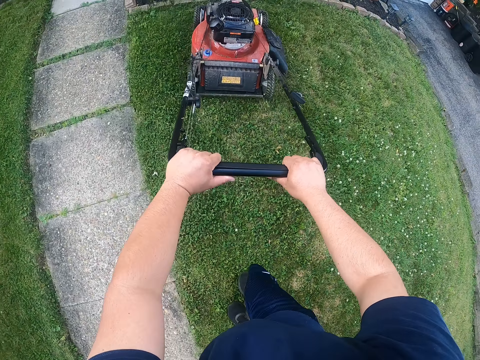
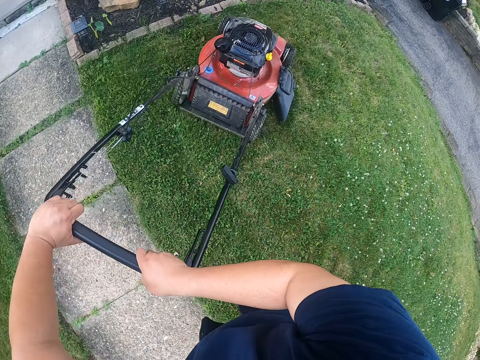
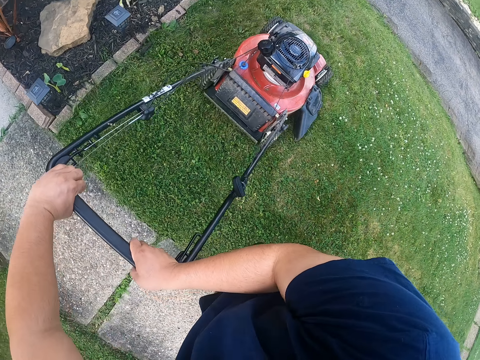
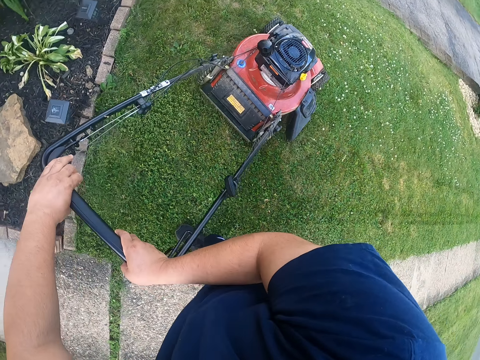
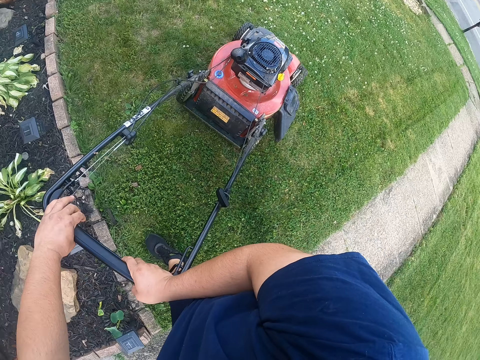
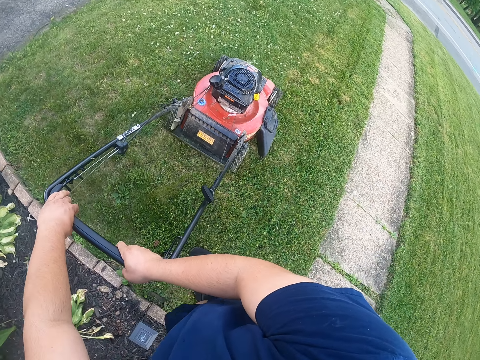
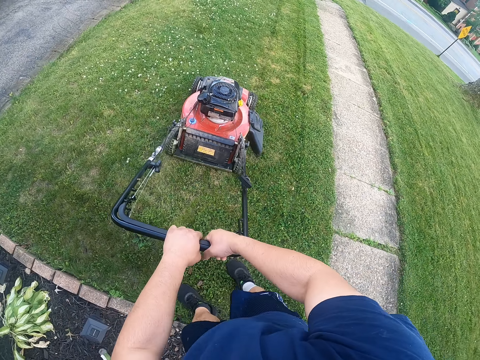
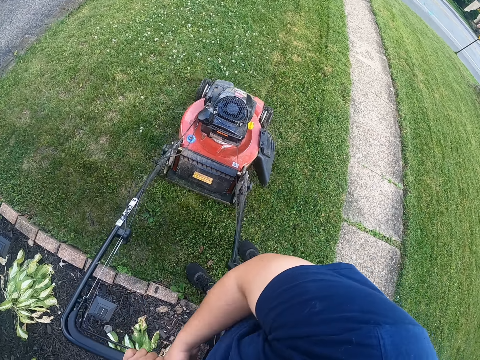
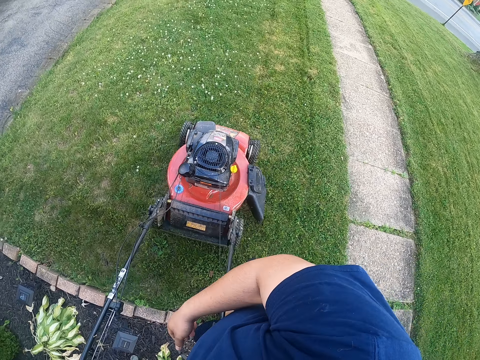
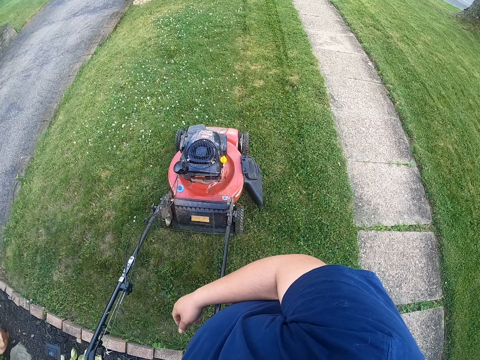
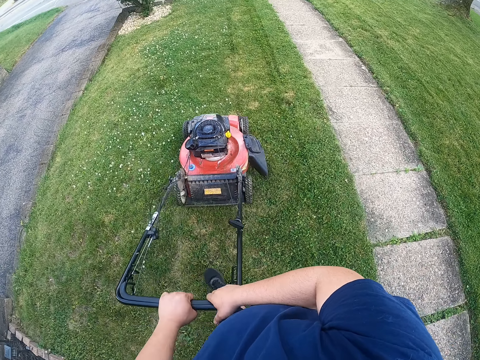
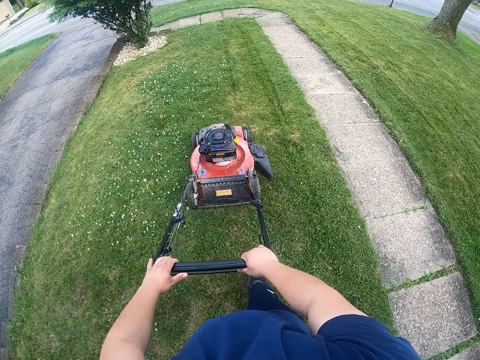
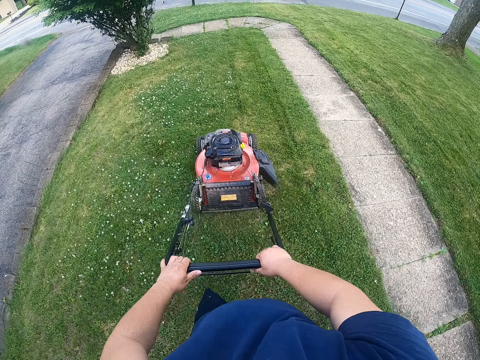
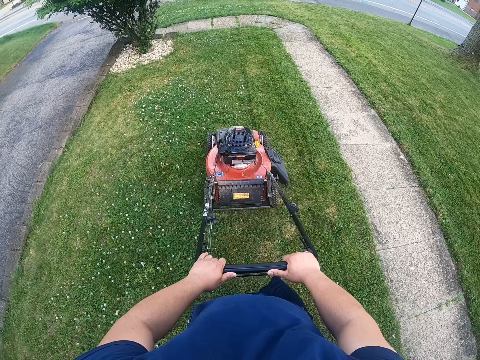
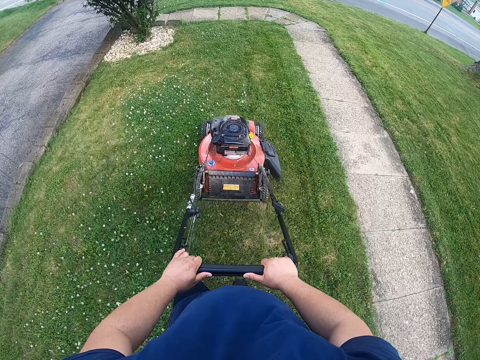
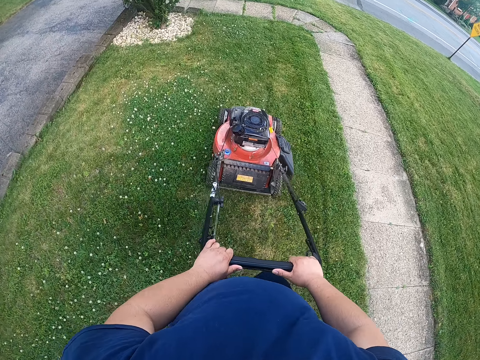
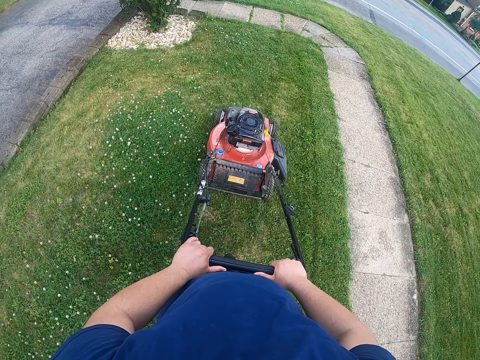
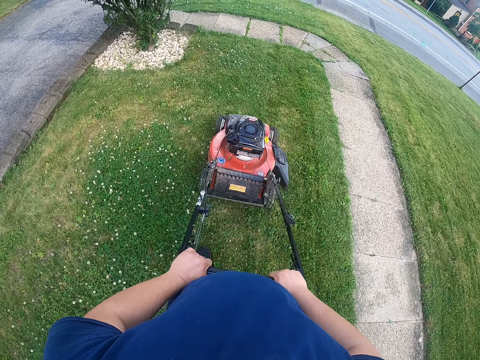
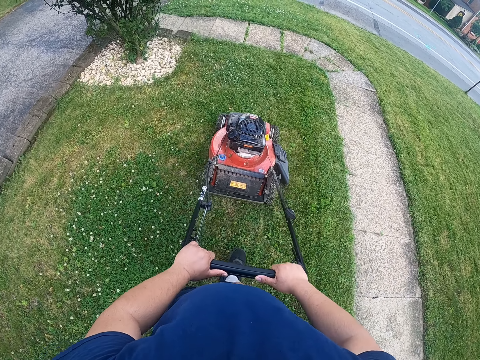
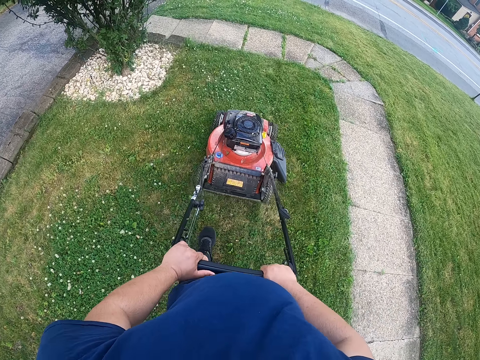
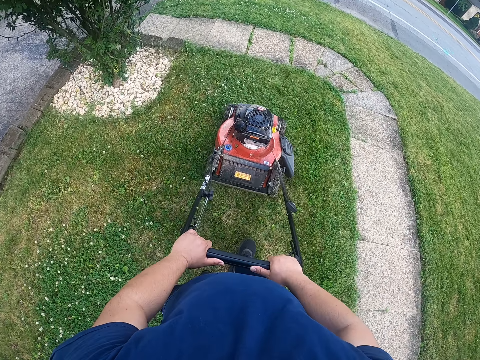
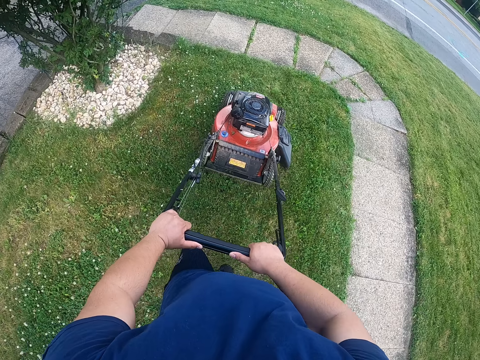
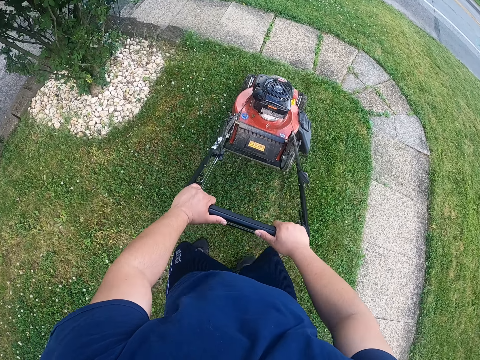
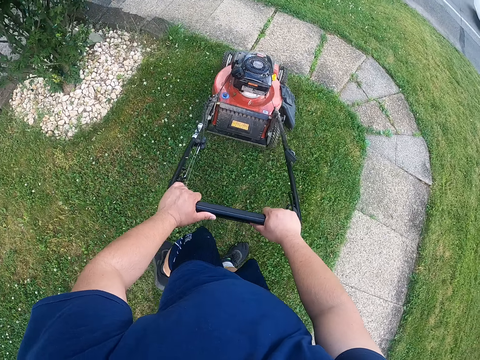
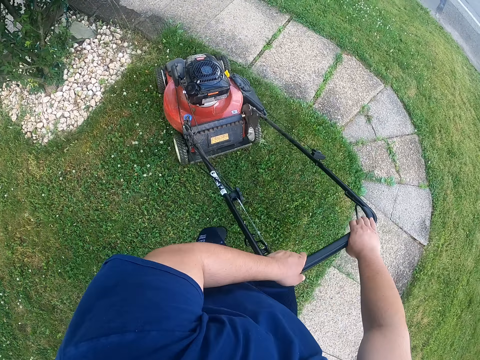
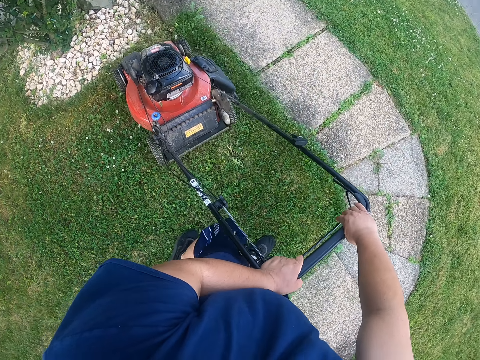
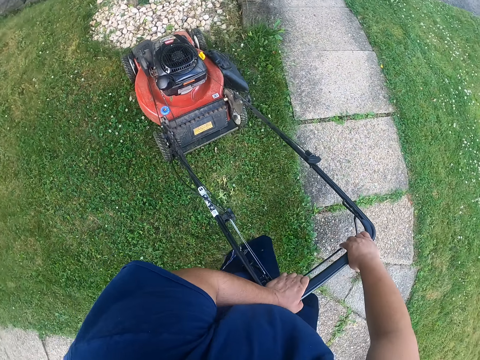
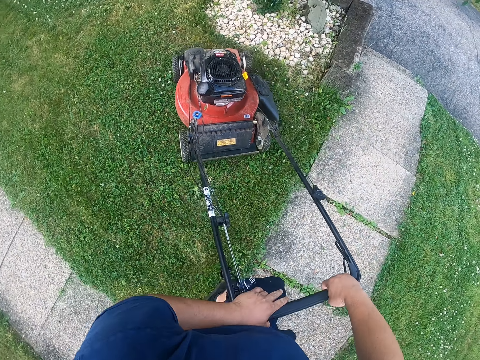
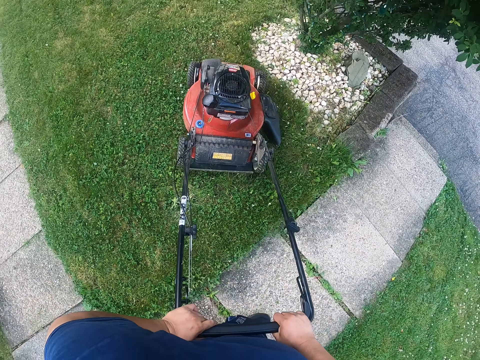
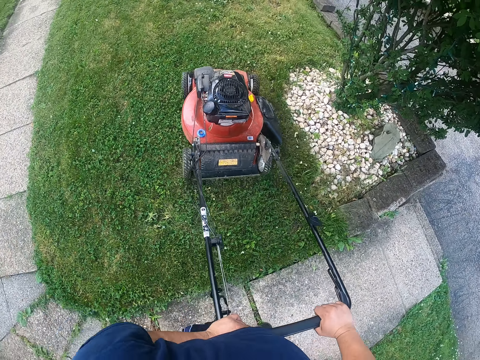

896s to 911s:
The camera wearer turns the lawn mower. They move the lawn mower backward. They cut the grasses with the lawn mower.

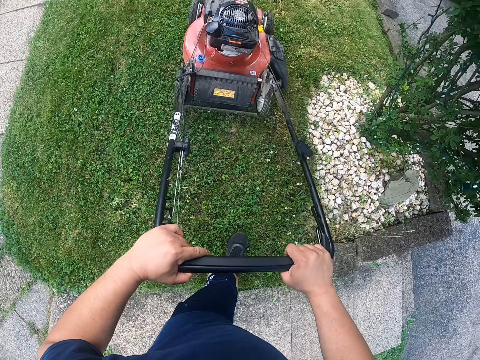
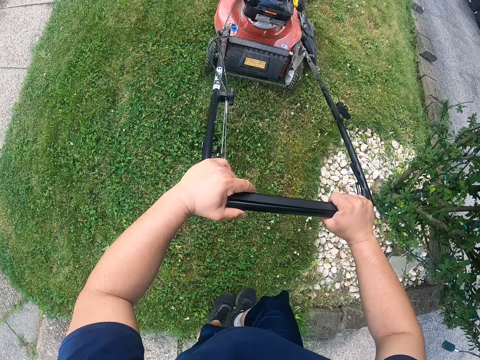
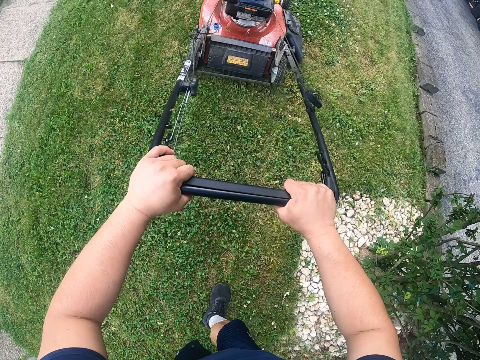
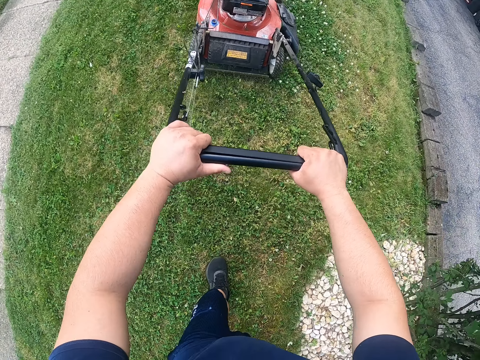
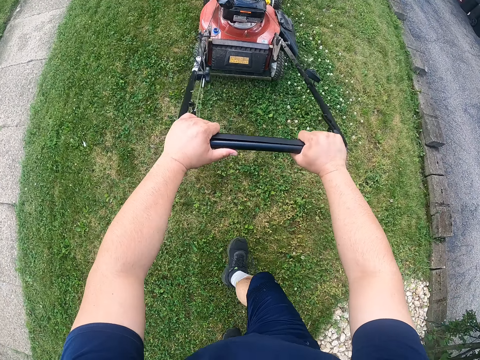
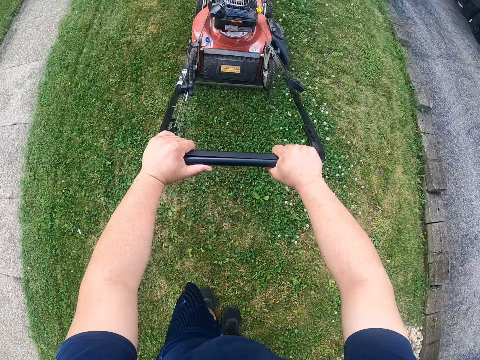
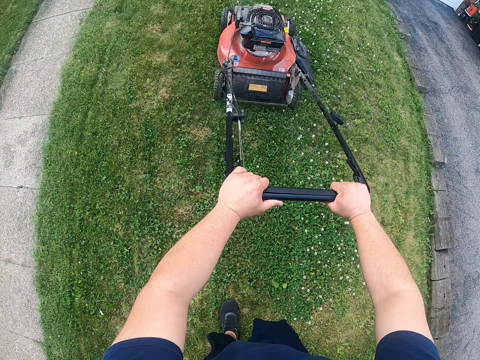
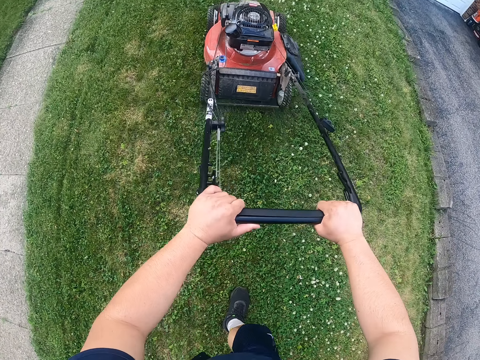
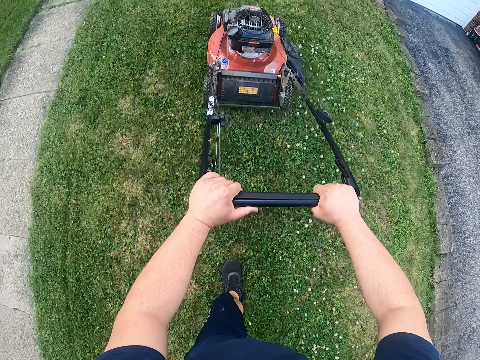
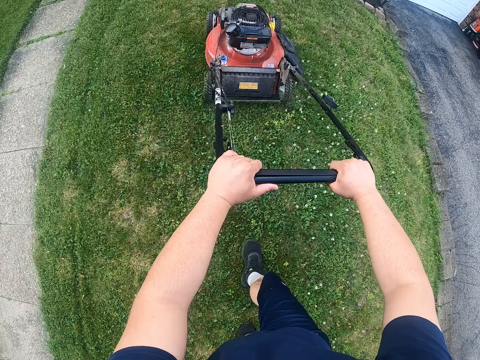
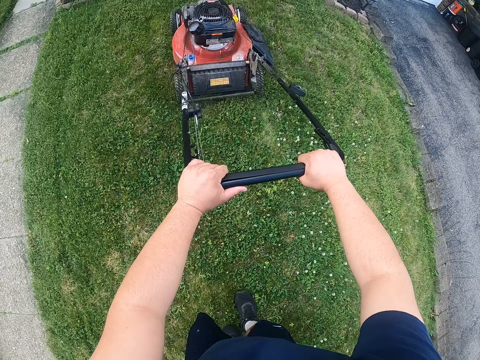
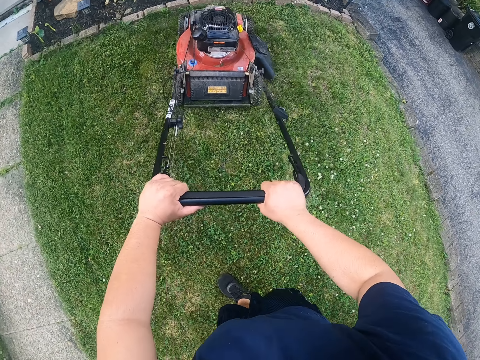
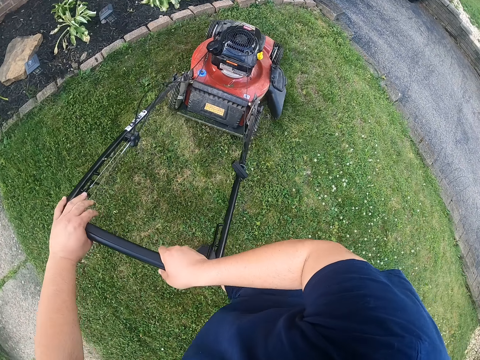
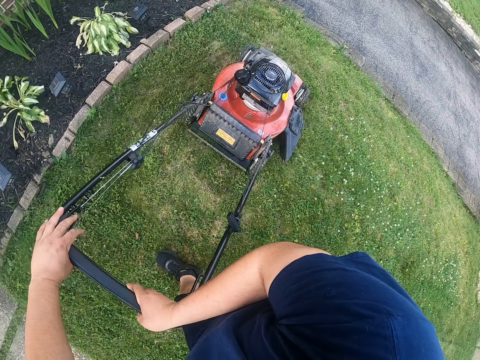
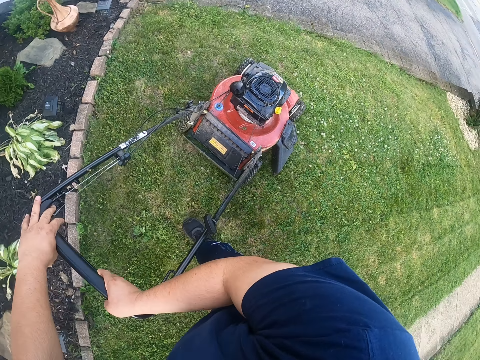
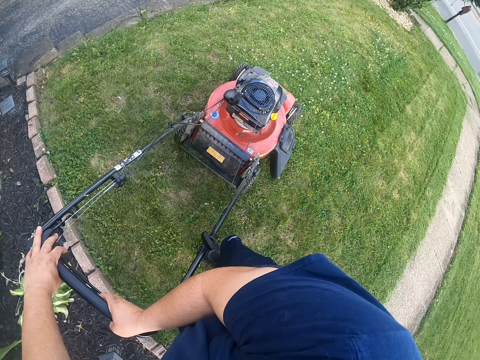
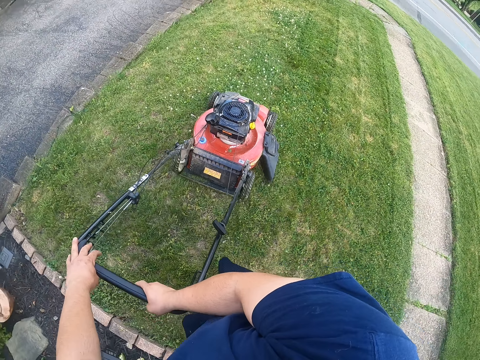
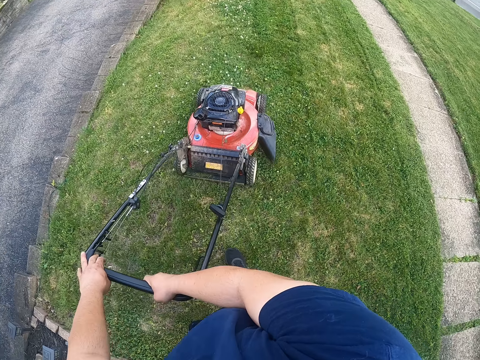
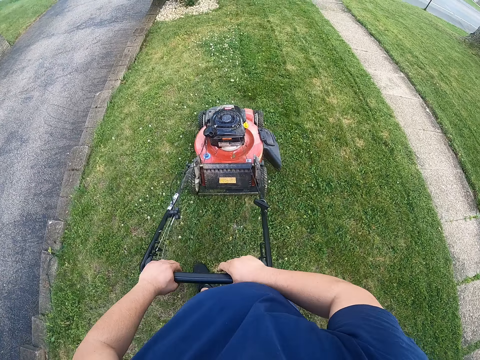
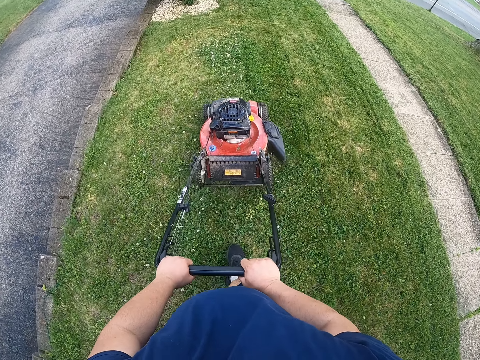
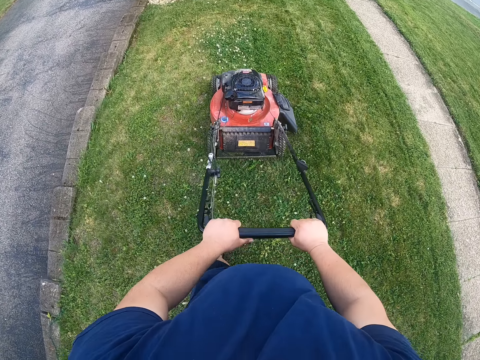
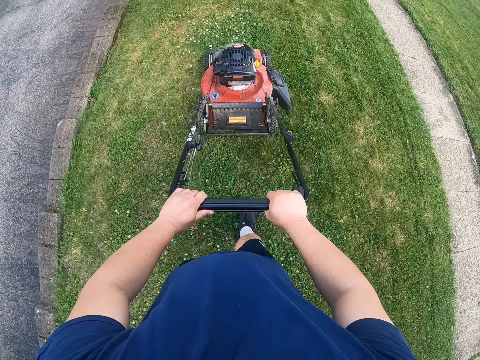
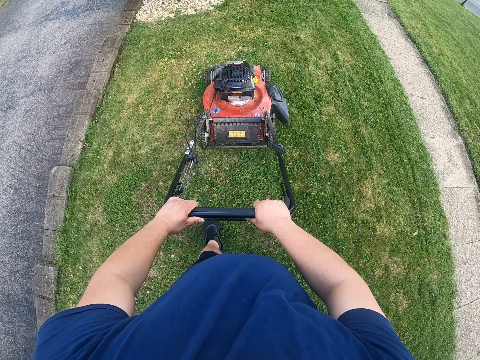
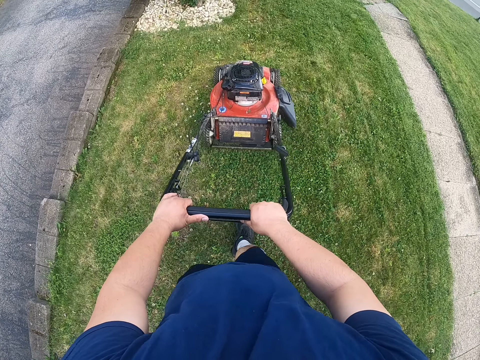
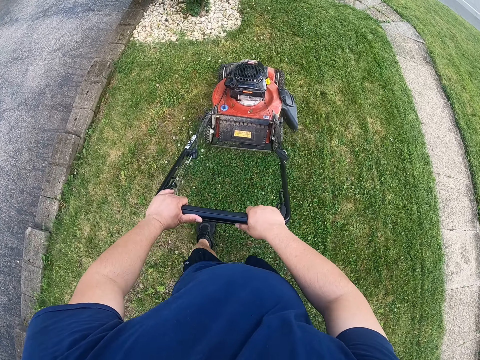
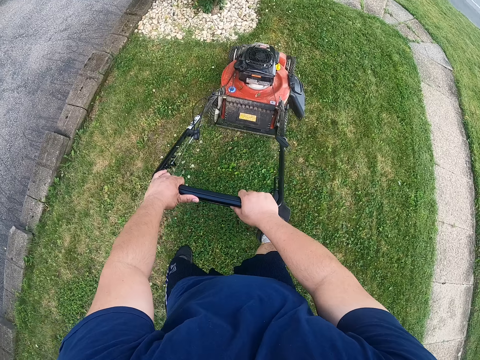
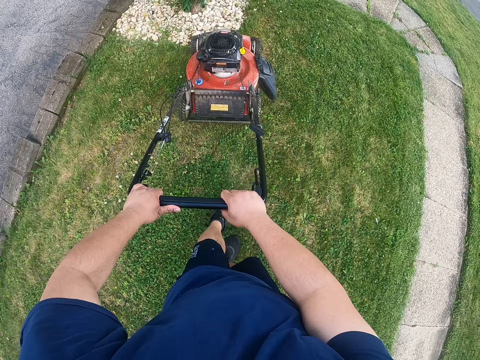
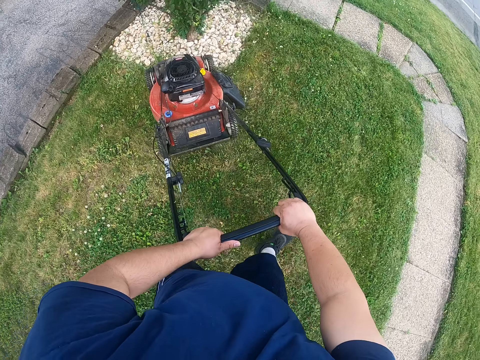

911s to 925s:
The camera wearer turns the lawn mower. They cut the grasses with the lawn mower.
